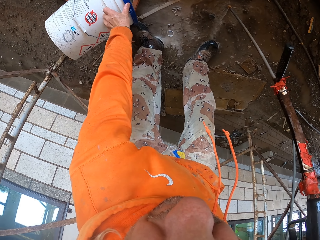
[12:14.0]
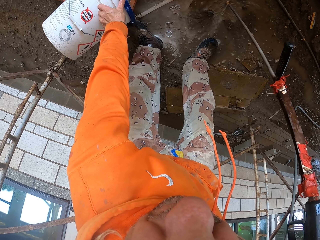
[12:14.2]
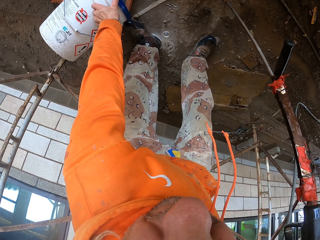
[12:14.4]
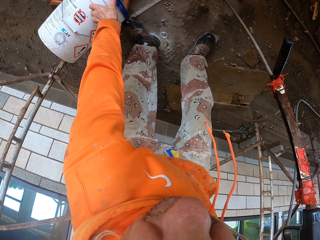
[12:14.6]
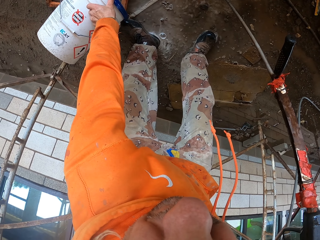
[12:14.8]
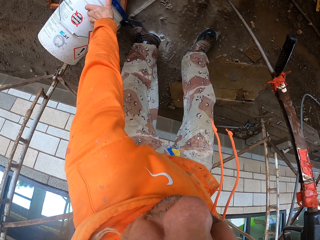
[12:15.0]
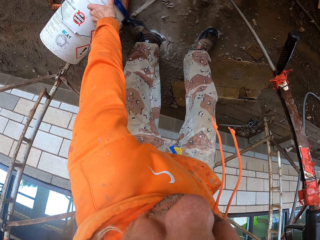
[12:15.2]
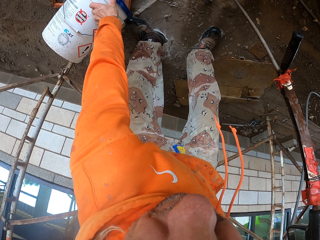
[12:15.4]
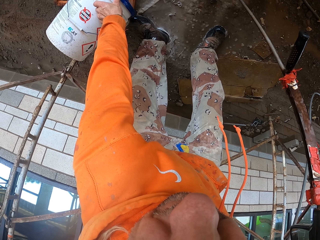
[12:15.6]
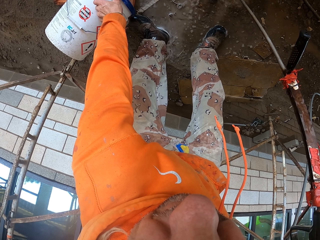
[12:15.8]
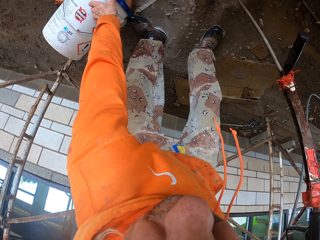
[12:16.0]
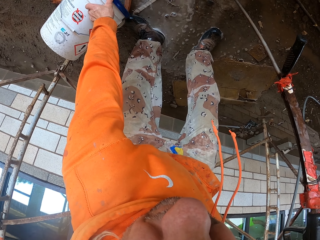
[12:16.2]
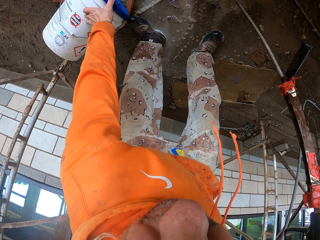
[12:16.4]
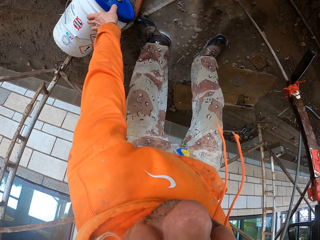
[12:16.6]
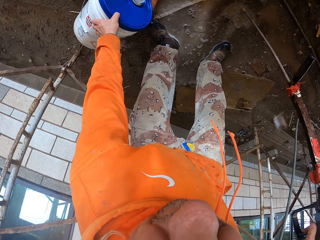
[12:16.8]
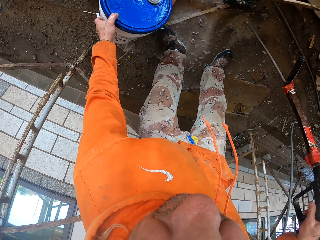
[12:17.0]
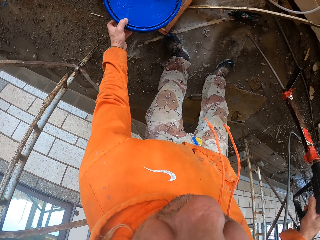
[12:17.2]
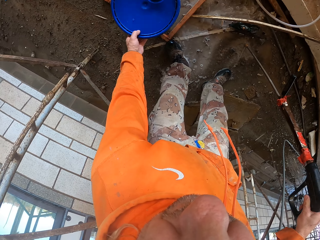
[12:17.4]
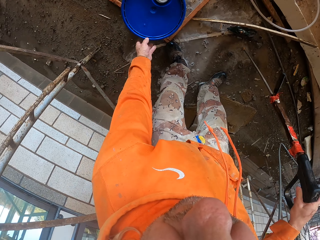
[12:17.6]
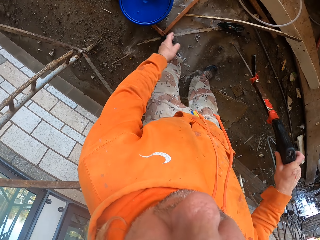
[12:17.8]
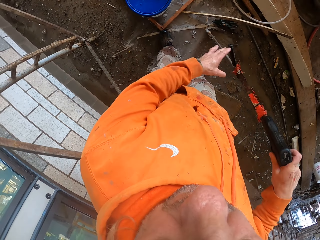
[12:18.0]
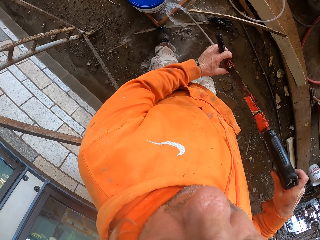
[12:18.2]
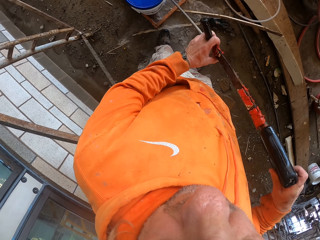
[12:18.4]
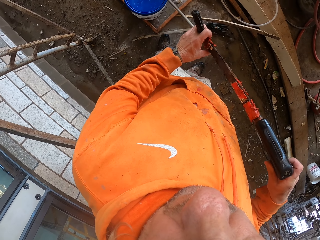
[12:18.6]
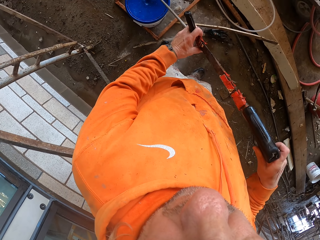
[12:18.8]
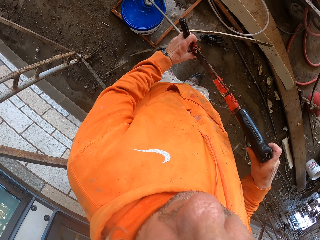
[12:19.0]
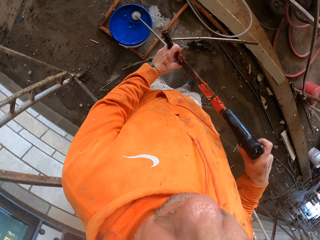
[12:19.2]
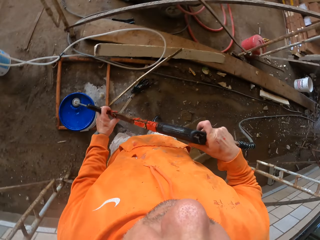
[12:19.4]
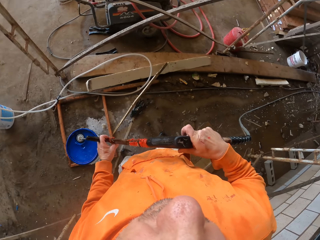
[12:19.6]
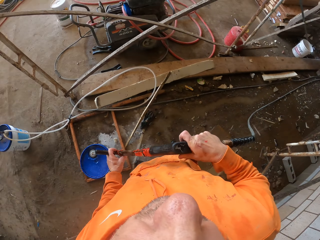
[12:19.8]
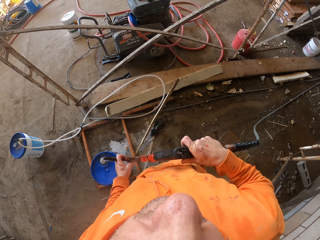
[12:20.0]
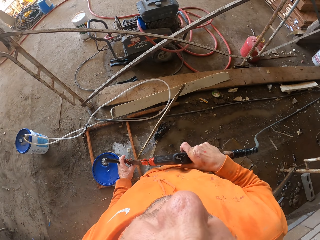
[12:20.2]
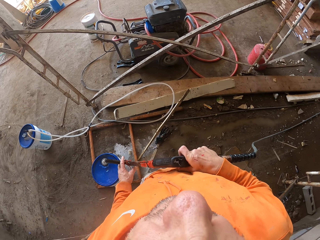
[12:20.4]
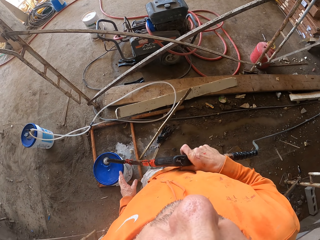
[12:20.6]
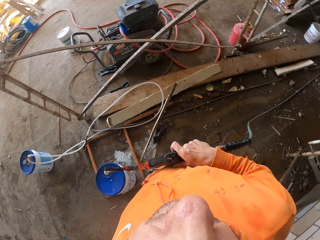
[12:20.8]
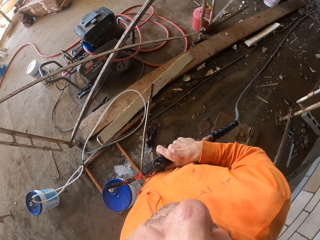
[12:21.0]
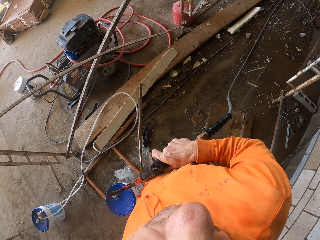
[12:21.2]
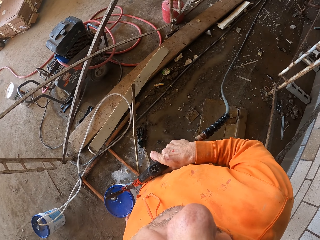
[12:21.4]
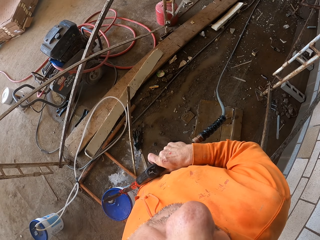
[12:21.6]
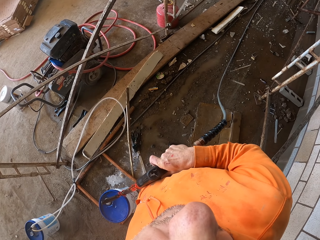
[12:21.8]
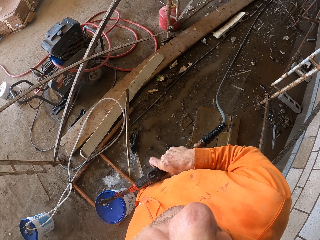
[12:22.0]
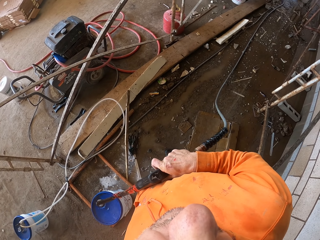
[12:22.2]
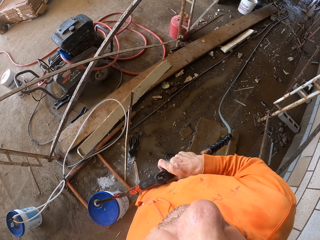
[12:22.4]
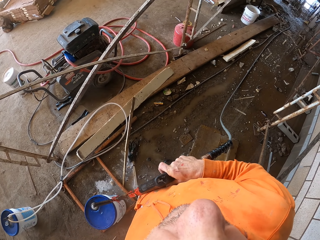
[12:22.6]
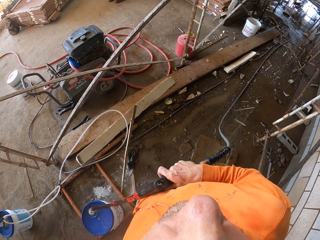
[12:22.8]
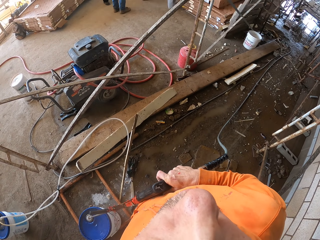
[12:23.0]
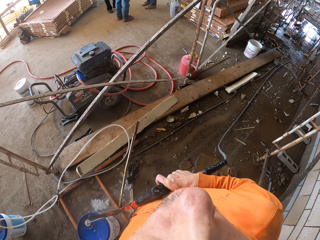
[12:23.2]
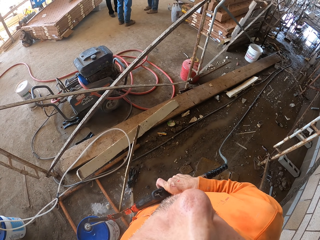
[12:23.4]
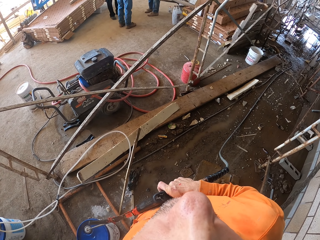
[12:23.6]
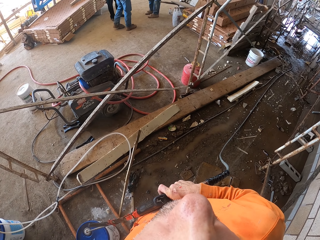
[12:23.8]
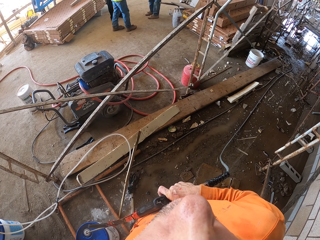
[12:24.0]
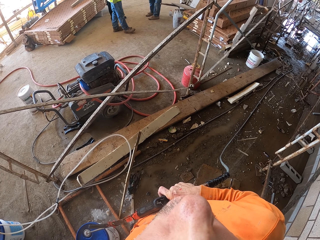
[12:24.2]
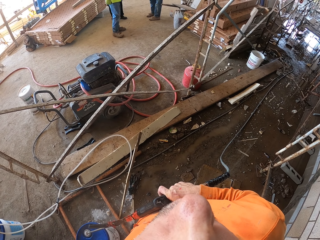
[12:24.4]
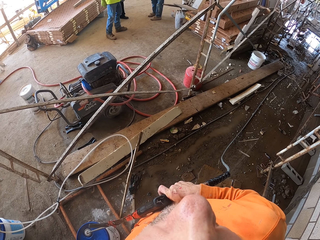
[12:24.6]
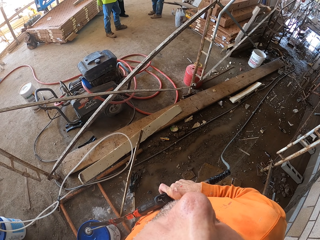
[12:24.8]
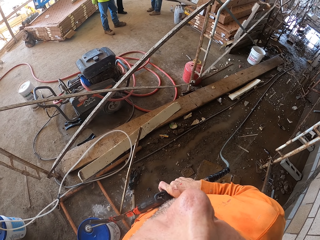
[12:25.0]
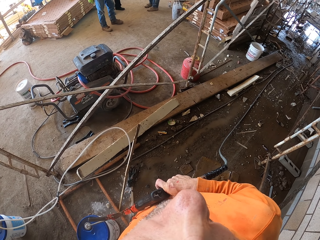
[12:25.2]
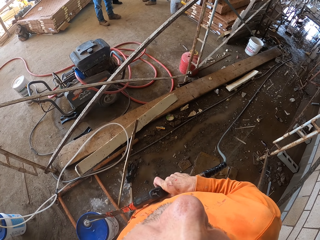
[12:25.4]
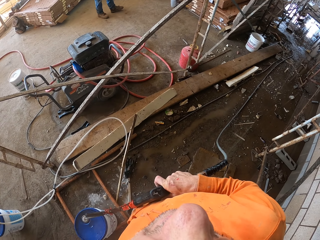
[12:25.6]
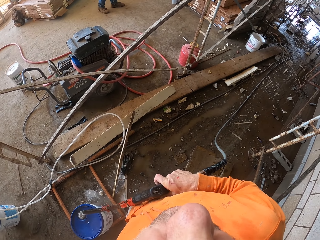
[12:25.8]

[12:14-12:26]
The camera wearer puts down the bucket. They put water in the bucket.

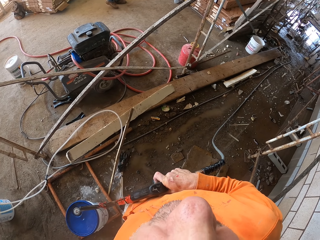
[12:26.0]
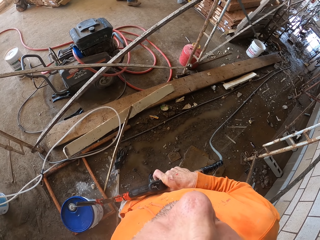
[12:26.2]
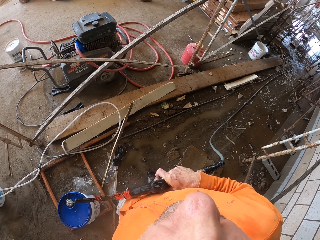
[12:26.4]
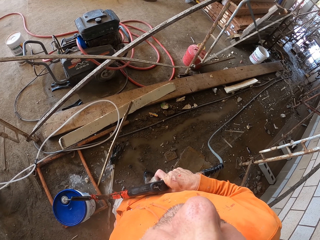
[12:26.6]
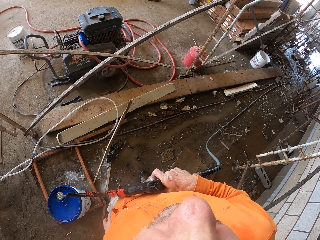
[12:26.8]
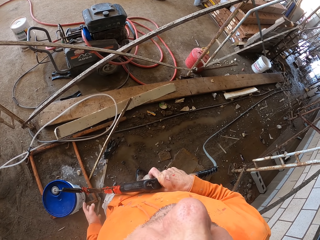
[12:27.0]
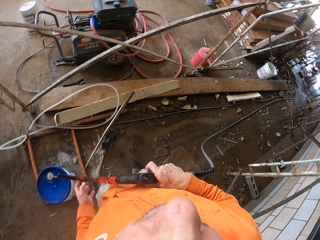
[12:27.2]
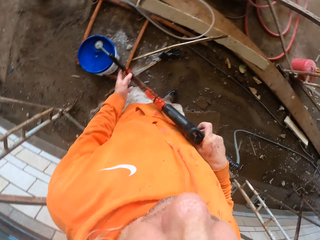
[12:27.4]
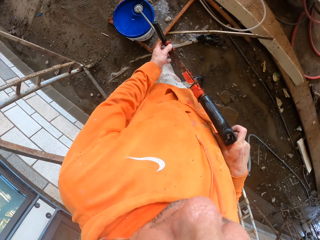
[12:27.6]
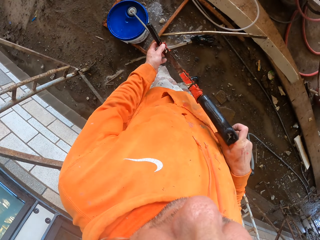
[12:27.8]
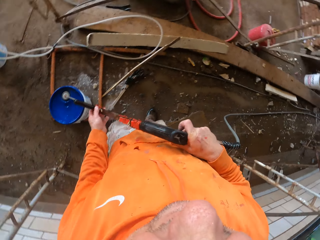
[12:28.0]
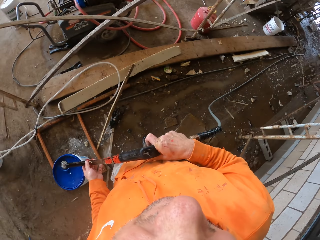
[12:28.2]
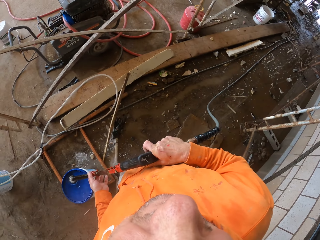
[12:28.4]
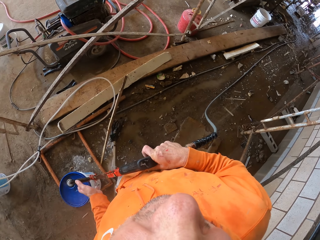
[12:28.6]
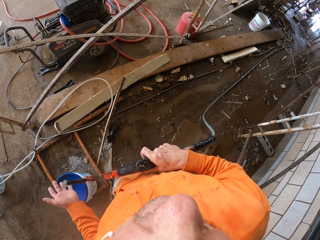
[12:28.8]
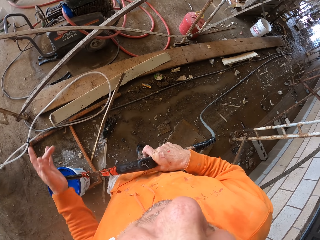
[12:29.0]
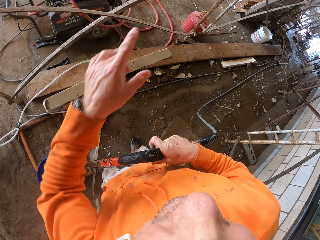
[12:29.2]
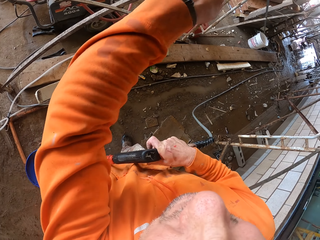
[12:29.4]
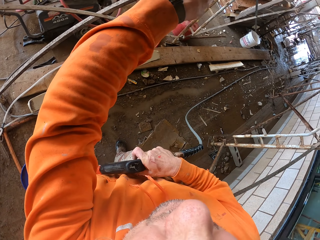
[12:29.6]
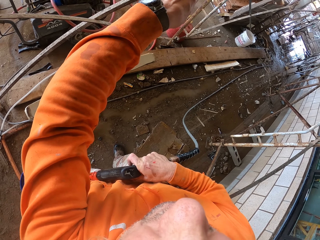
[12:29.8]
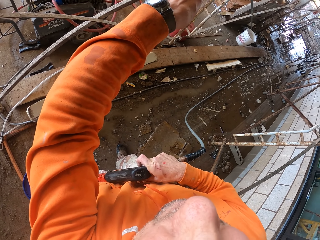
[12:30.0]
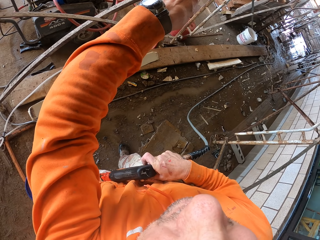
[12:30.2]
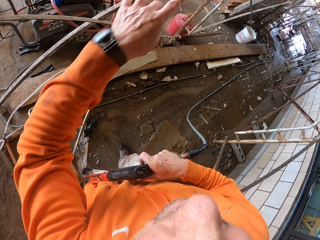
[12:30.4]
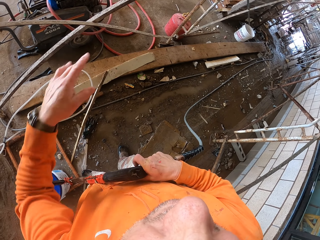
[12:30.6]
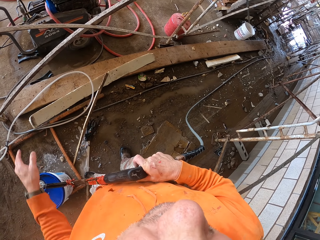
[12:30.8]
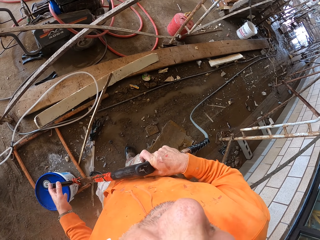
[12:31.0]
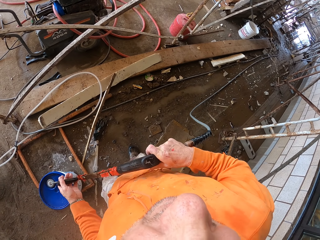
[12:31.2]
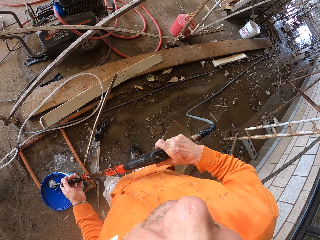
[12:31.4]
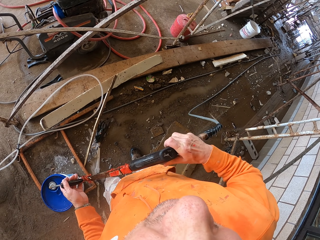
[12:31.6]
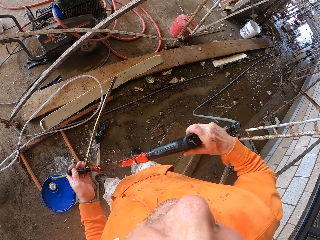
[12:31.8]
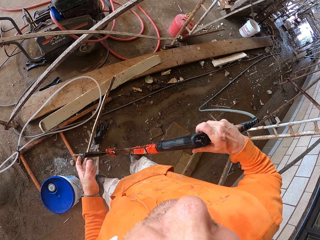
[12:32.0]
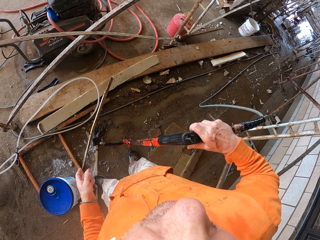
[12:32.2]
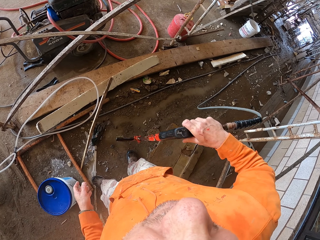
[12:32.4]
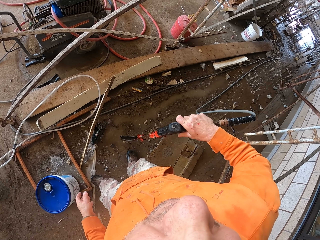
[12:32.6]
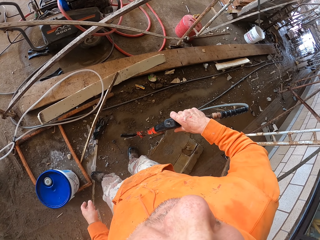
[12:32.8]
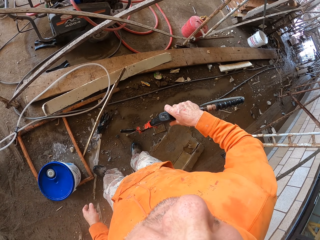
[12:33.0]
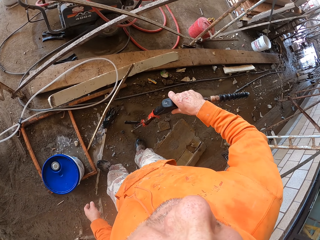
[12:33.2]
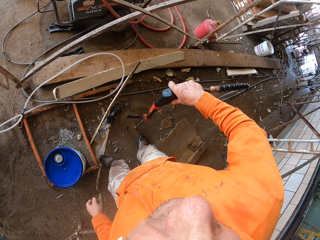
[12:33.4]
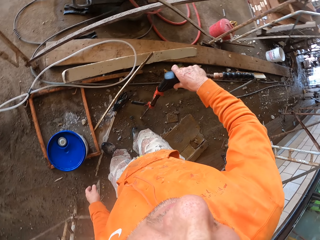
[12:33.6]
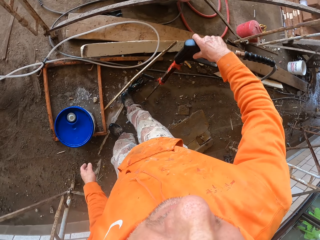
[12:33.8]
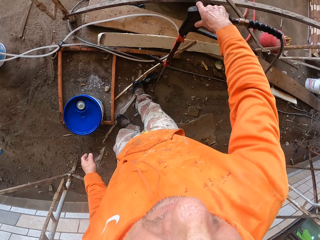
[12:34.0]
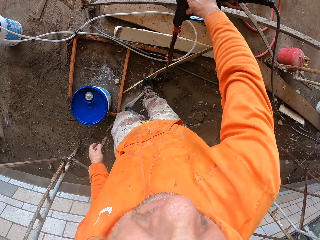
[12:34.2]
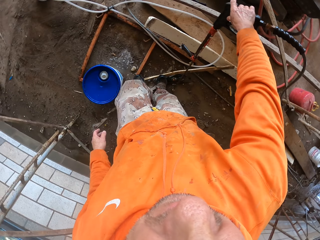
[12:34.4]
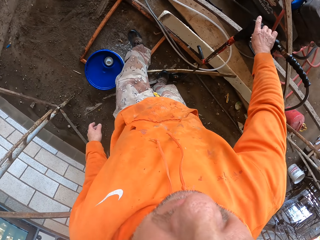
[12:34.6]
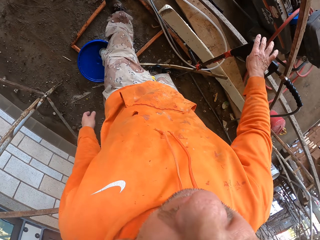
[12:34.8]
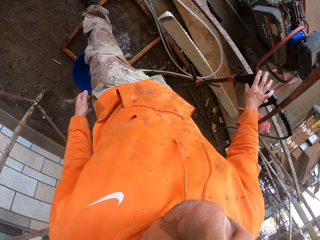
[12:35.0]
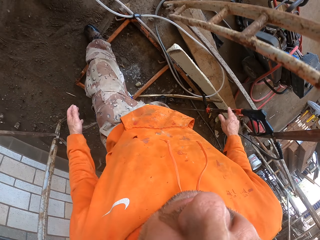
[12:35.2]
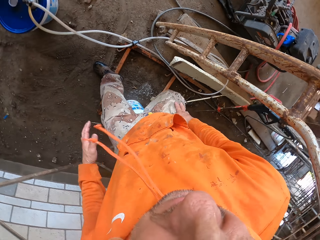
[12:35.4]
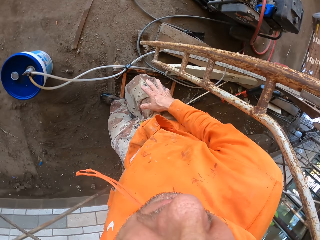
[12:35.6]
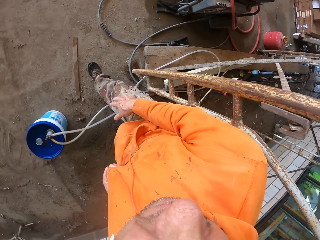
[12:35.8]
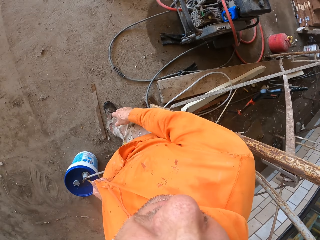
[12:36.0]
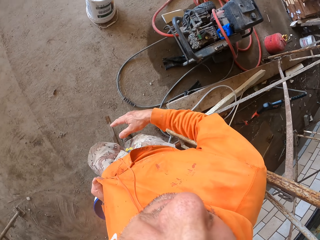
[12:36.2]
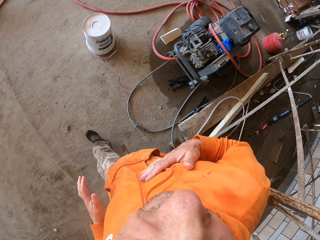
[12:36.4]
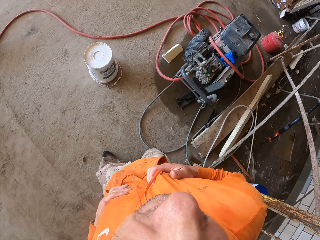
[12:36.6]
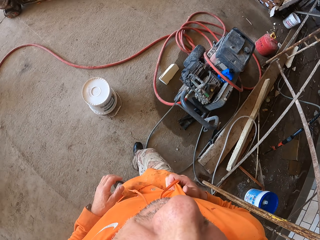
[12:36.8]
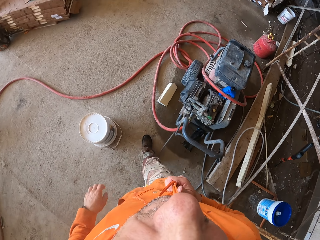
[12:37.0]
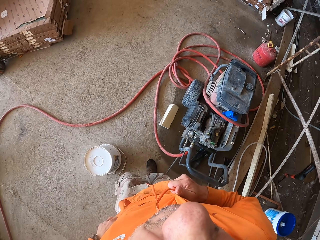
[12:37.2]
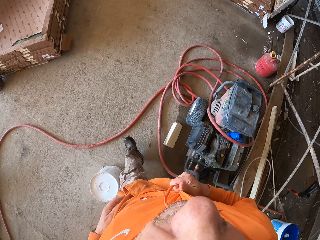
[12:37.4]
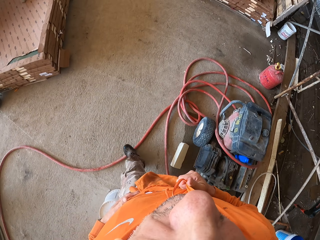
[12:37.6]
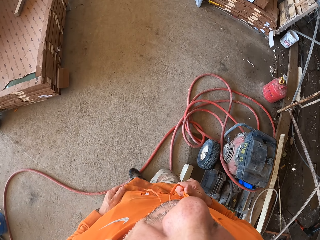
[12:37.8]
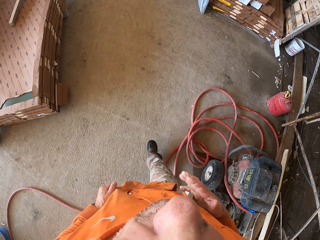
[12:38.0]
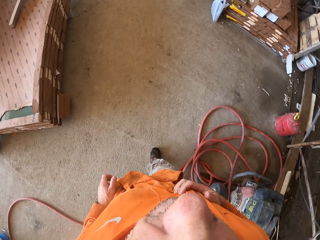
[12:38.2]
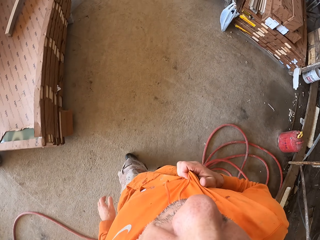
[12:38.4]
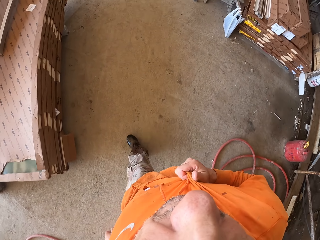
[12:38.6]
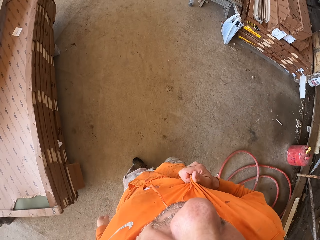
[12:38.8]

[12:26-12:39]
The camera wearer moves his hand. He holds the pressure washer gun with both hands. He puts down the pressure washer gun. He walks and touches his cloth.
